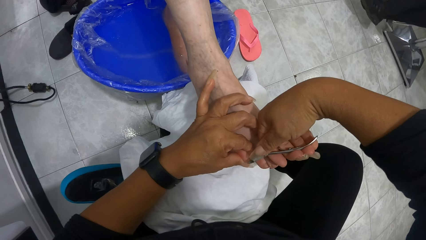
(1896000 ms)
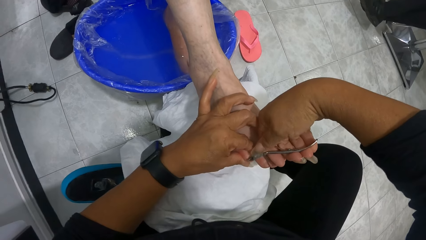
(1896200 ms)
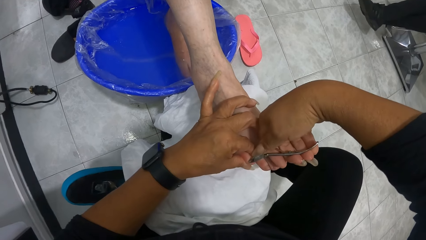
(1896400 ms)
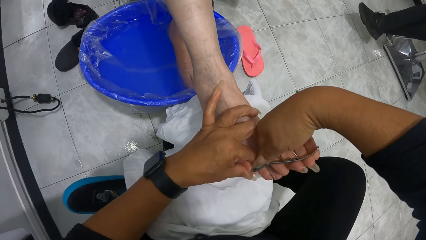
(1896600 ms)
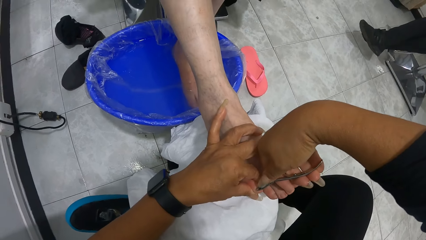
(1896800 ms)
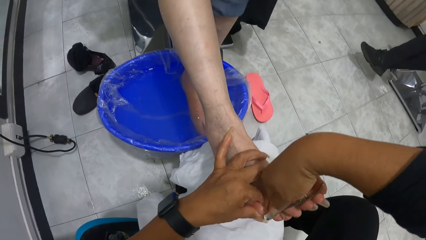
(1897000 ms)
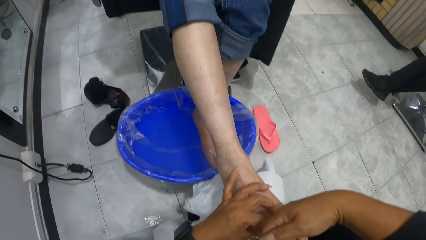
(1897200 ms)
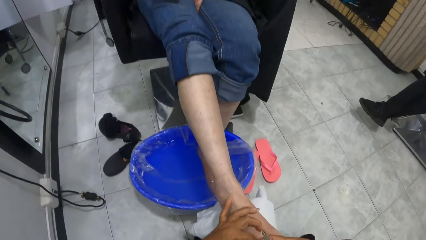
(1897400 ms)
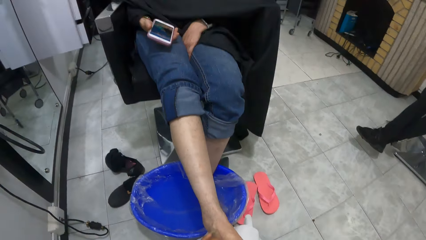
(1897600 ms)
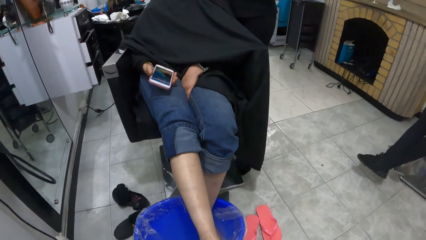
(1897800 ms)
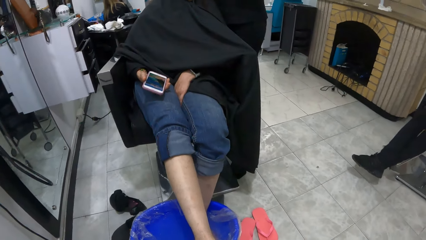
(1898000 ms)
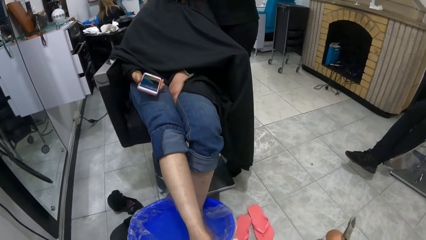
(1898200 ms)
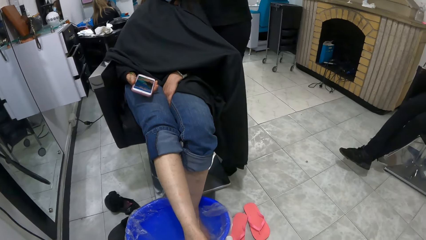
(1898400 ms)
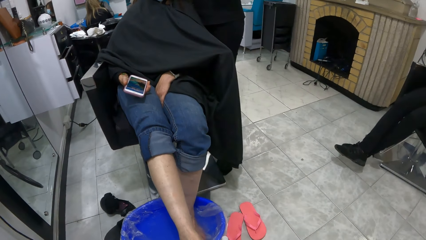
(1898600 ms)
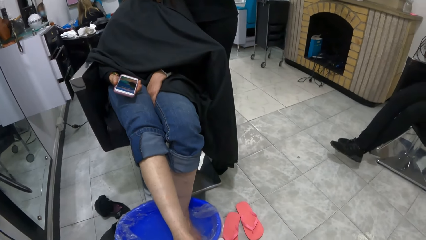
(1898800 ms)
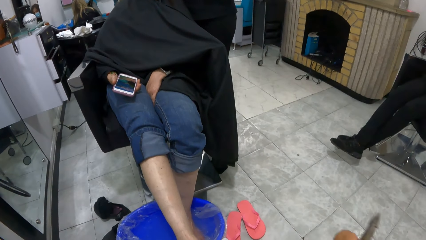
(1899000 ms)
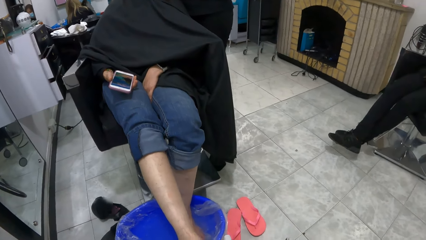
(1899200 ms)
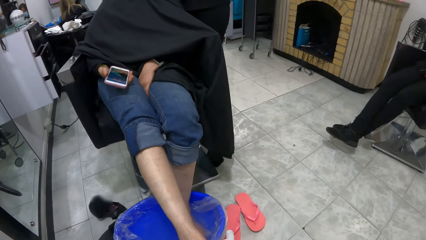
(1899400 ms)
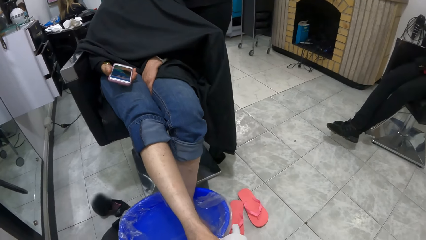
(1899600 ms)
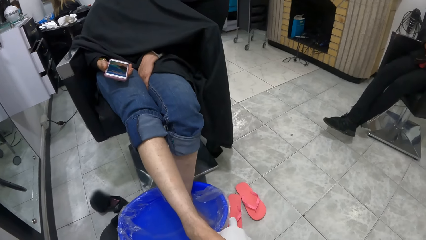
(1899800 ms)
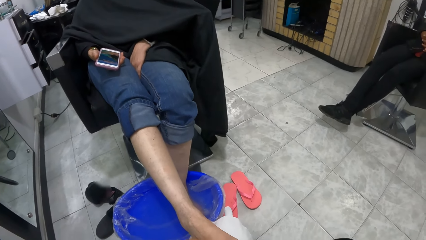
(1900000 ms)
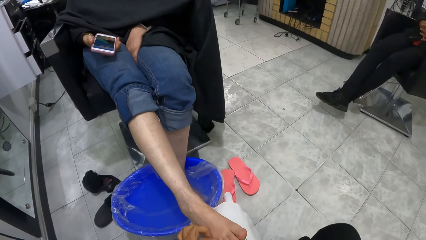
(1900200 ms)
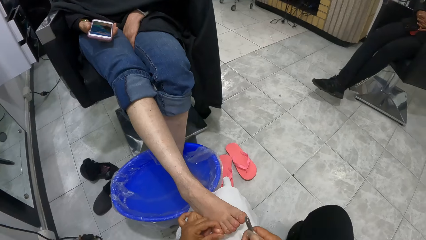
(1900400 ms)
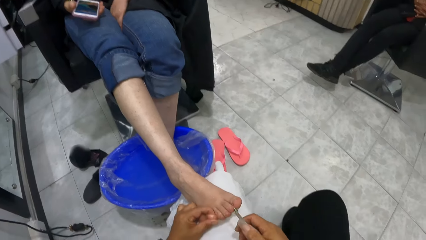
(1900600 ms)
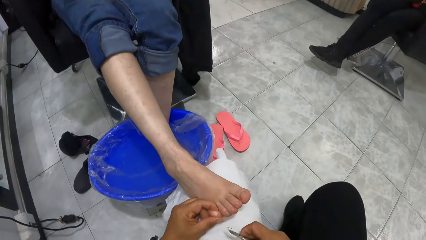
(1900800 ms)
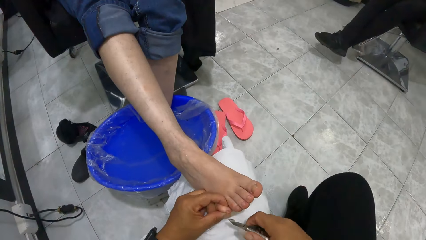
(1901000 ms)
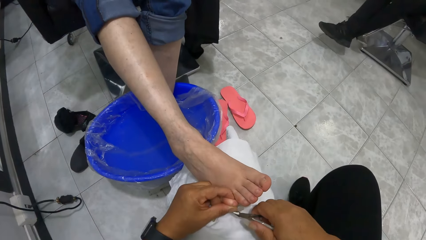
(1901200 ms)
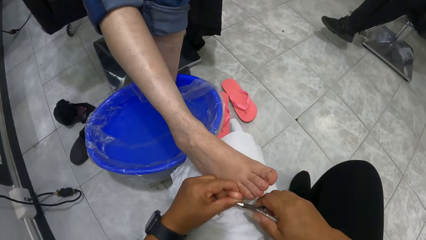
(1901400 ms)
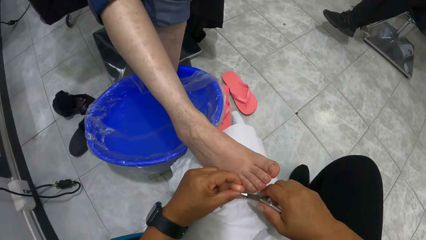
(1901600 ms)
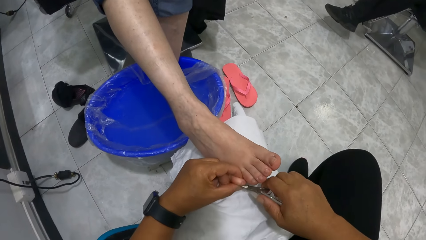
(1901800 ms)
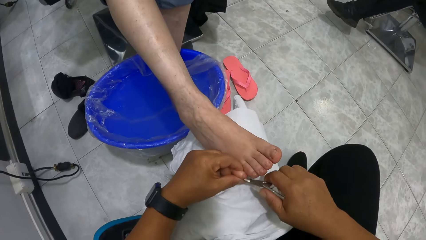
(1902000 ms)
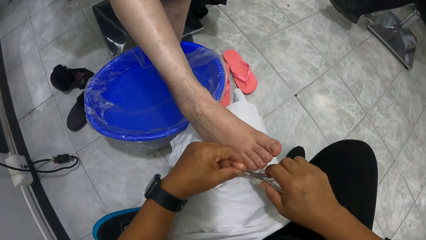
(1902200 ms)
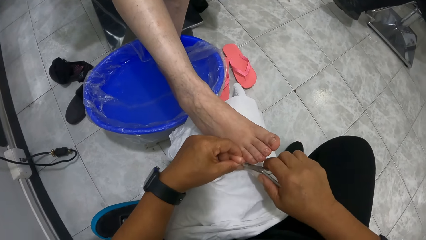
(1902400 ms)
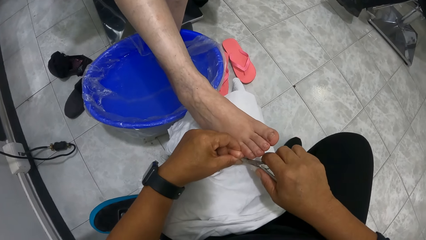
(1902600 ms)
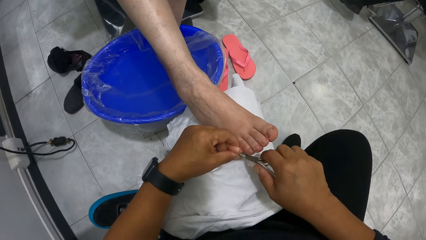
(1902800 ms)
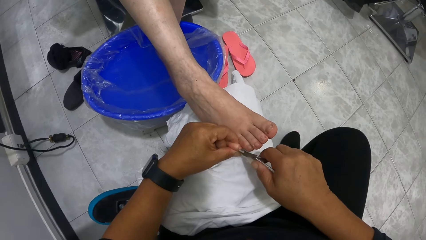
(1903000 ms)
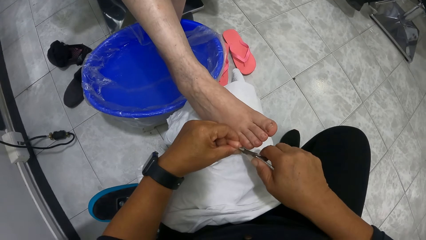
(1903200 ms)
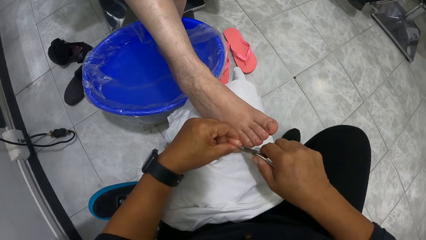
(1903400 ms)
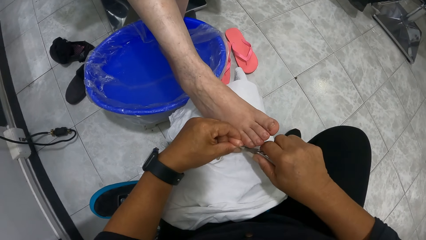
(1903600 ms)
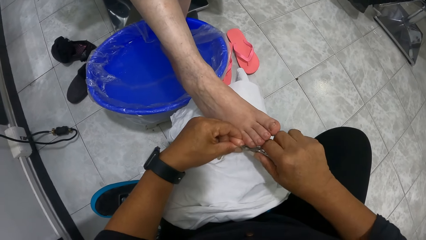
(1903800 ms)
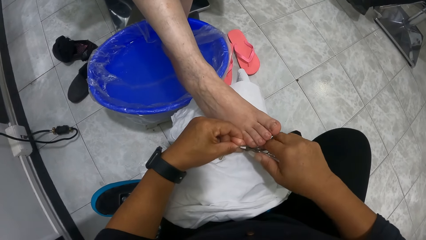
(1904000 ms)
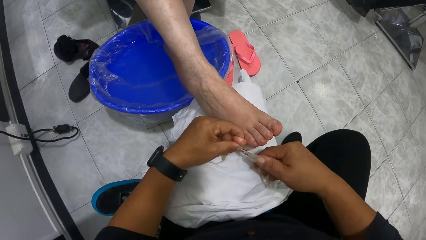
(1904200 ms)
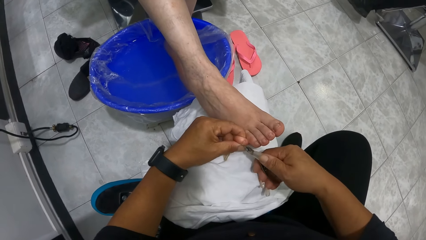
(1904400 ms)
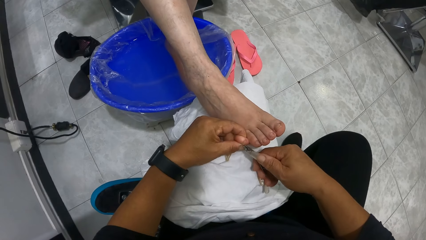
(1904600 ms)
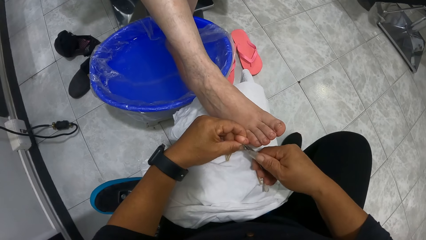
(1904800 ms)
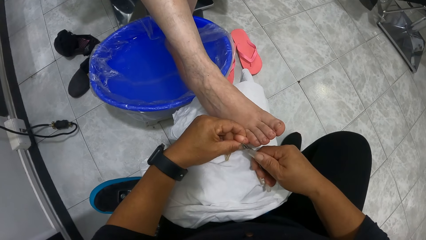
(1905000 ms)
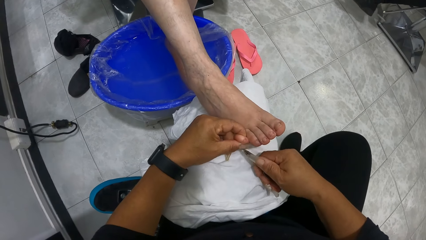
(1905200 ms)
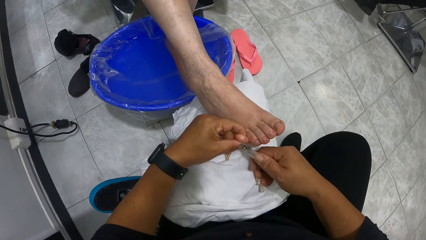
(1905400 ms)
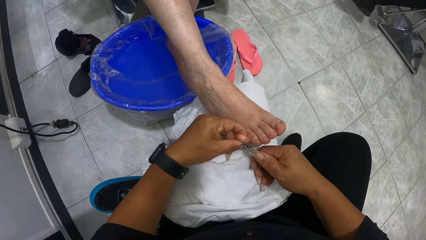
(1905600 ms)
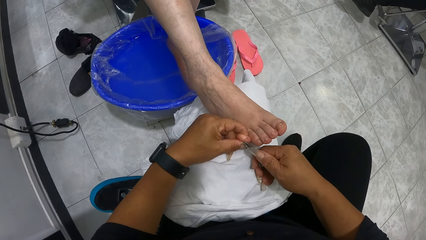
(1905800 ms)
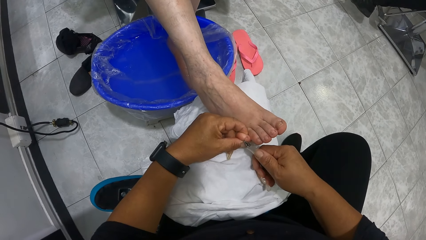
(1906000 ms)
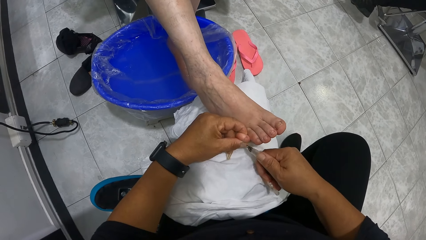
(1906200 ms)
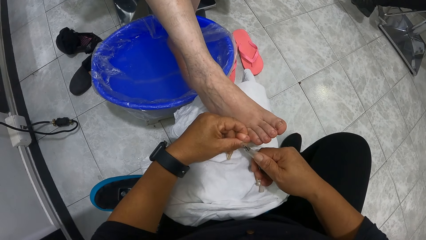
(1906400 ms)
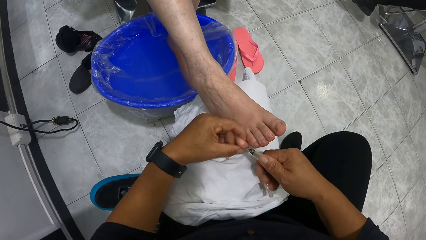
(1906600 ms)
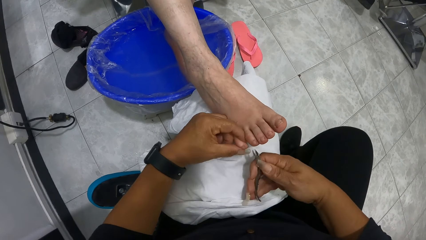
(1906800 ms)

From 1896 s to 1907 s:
The camera wearer touches her face with her right hand. She removes the cuticles on the right pinky toe of the woman with the cuticle remover in her right hand.

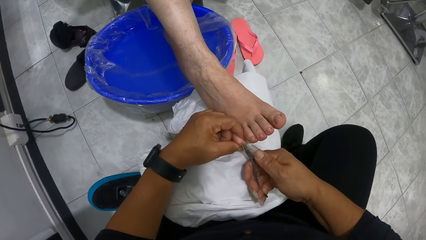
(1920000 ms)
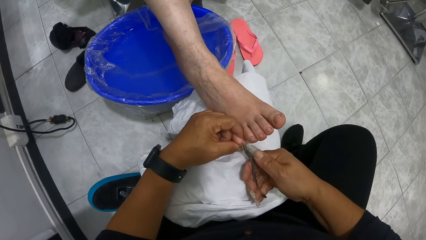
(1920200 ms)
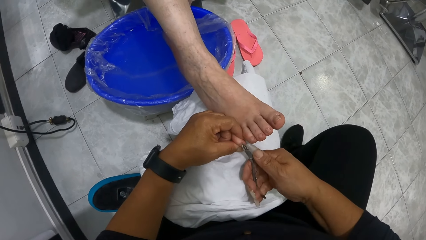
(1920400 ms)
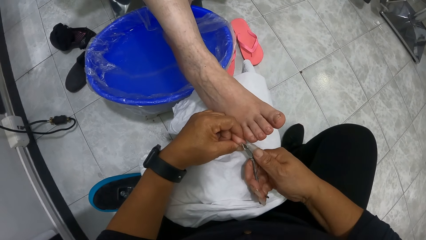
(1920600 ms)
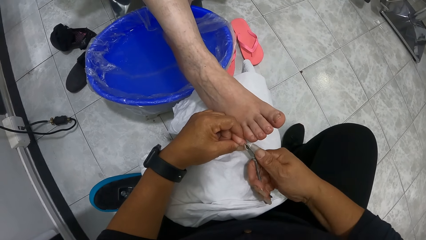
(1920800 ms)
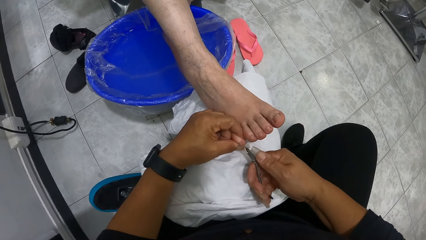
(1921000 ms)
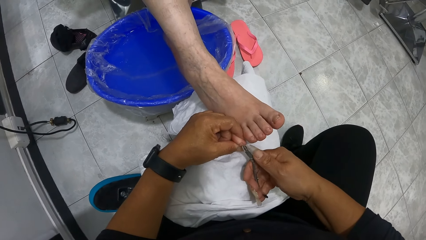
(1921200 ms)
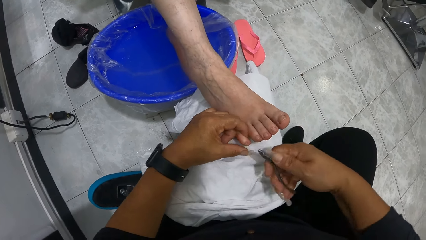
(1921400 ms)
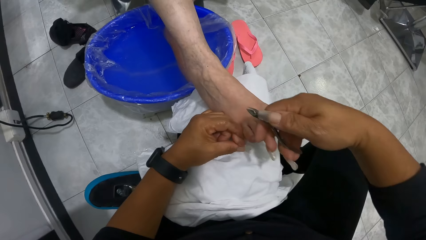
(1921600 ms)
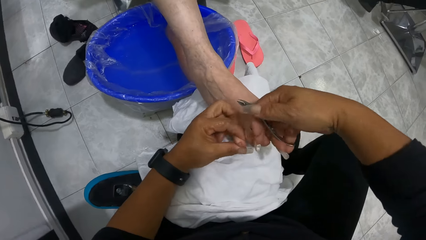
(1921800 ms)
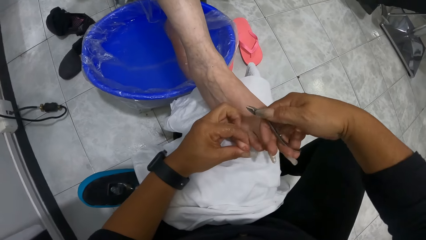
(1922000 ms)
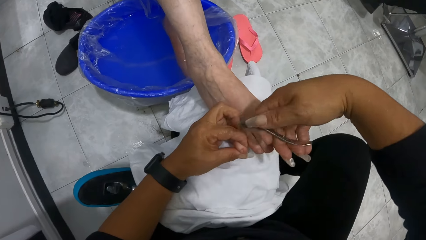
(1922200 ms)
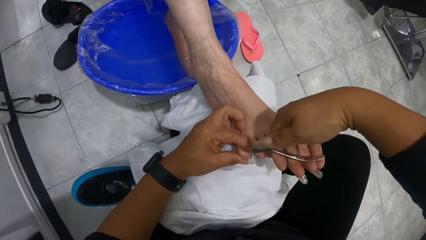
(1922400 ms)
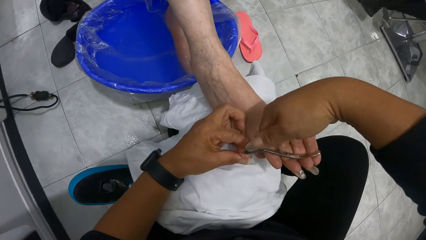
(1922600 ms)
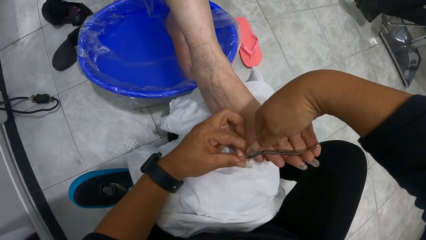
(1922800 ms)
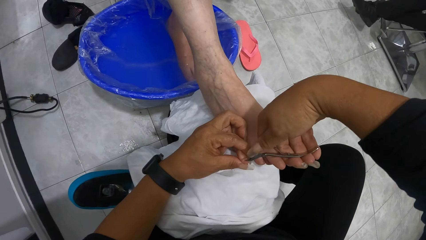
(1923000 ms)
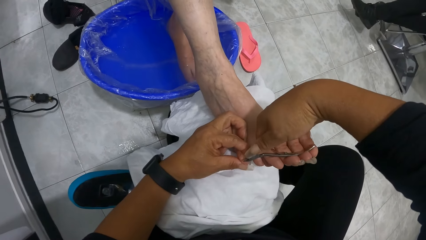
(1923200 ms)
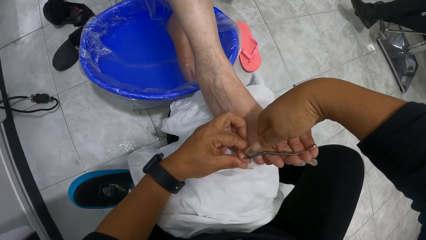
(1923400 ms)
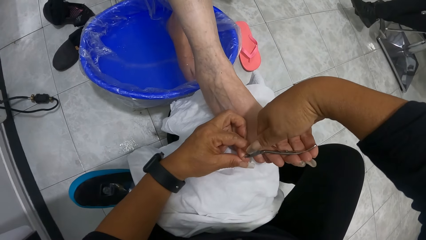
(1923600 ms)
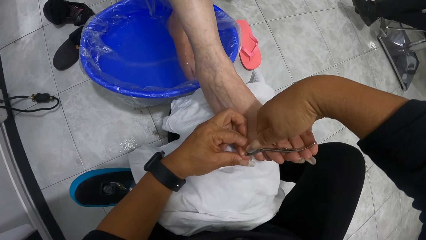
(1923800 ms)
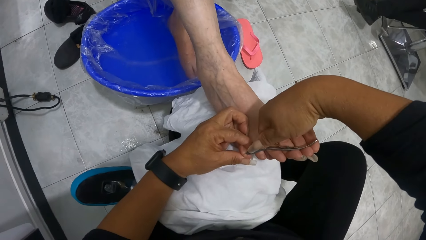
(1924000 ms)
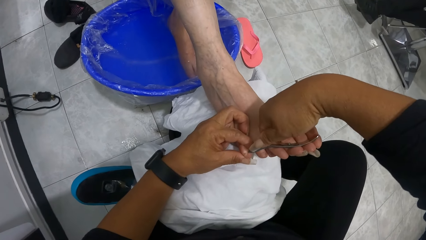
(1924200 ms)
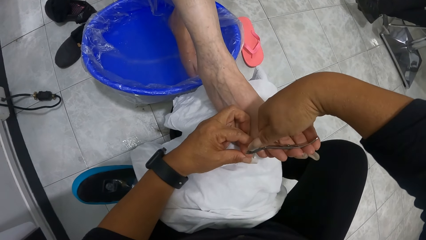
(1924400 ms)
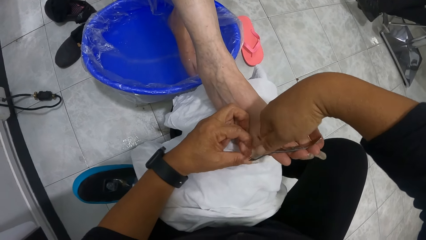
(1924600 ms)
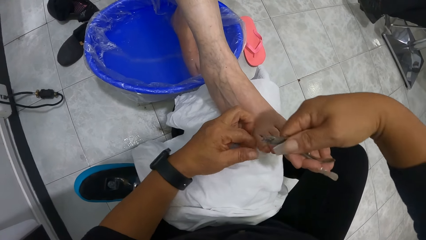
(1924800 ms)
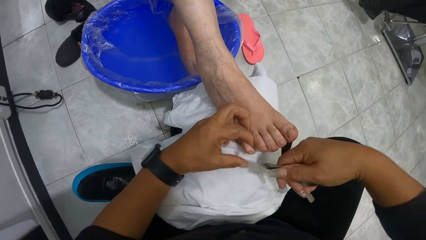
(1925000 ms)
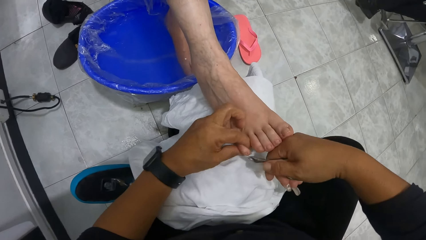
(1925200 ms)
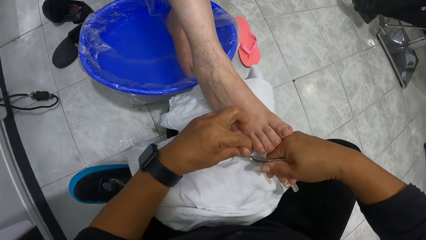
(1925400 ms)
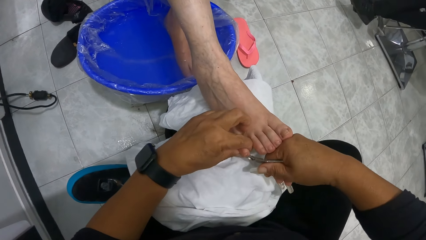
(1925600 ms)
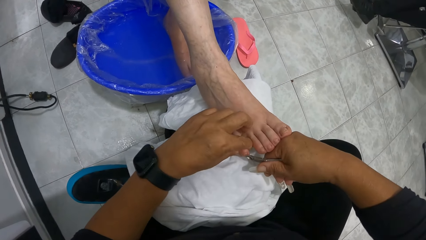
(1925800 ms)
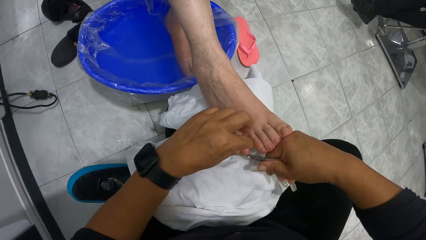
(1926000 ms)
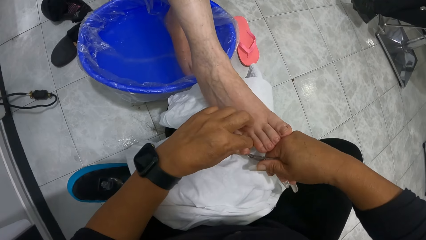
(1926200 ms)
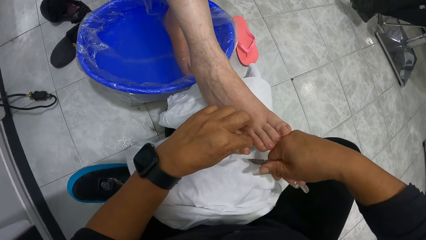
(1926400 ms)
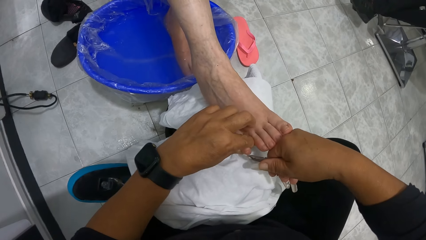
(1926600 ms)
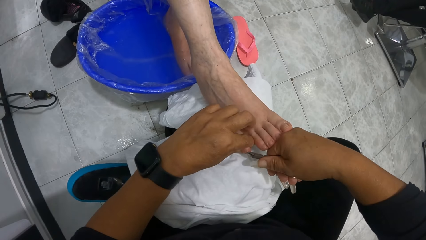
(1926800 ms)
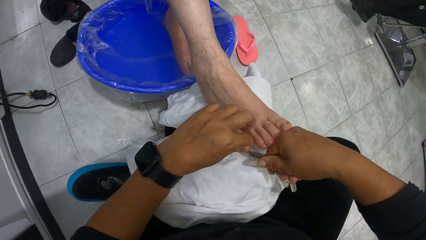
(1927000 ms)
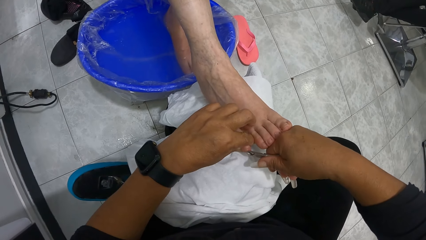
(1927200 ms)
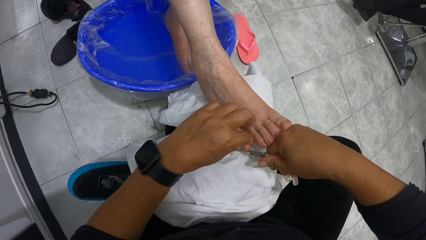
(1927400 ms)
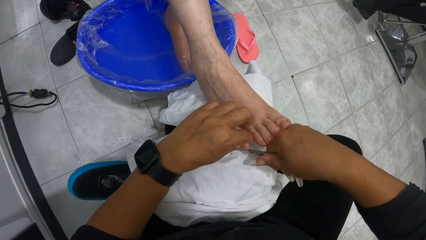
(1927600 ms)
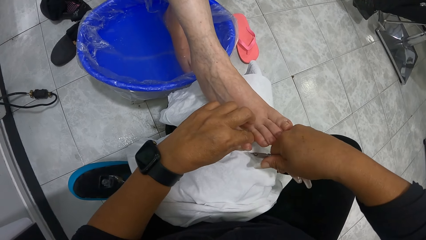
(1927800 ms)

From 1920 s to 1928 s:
The camera wearer puts a hand on the leg. They remove the nail cuticles.
